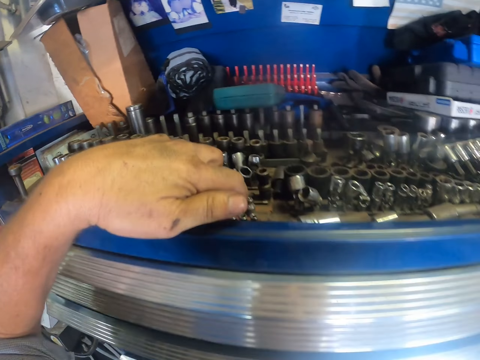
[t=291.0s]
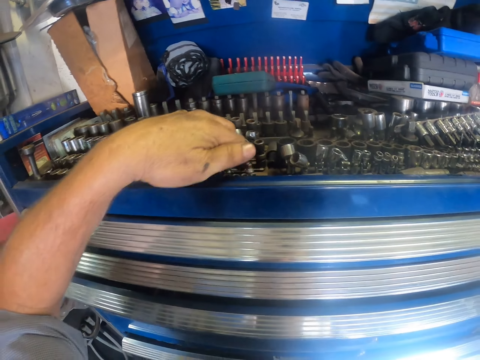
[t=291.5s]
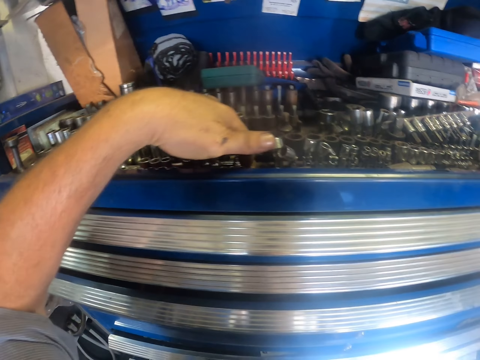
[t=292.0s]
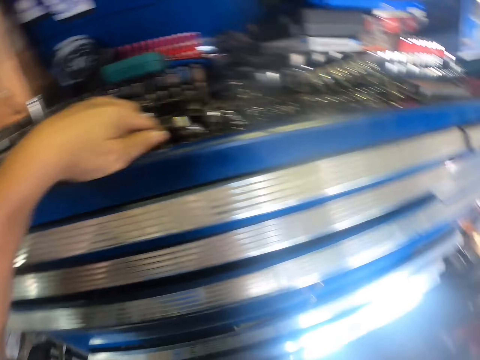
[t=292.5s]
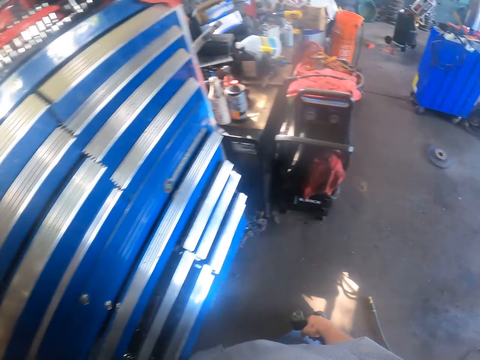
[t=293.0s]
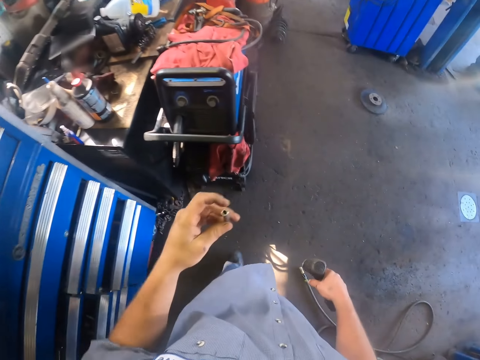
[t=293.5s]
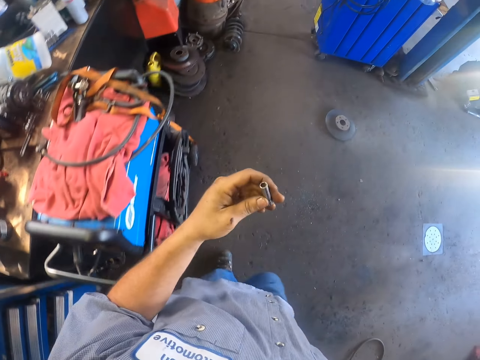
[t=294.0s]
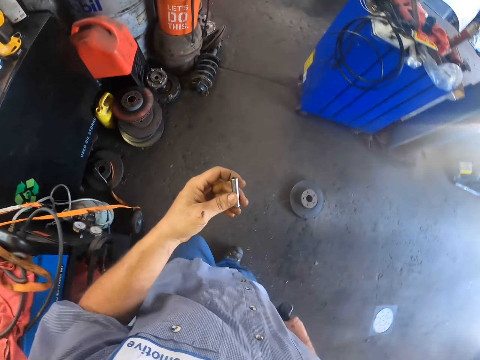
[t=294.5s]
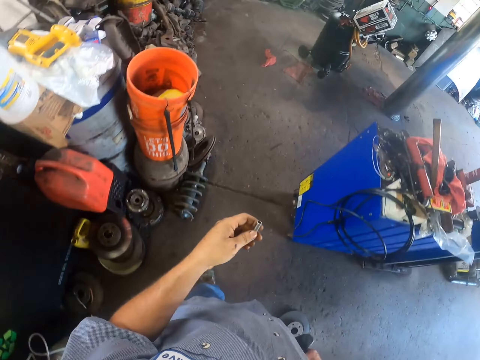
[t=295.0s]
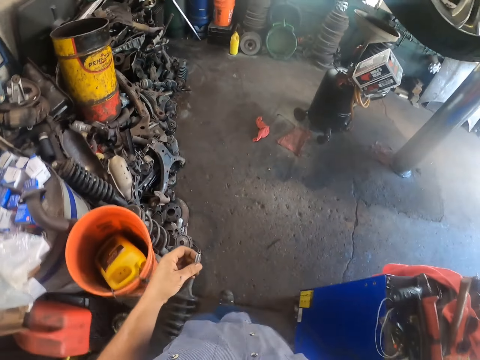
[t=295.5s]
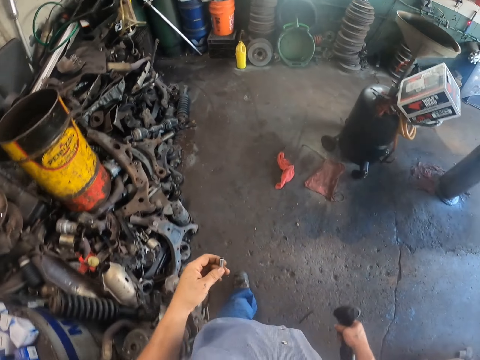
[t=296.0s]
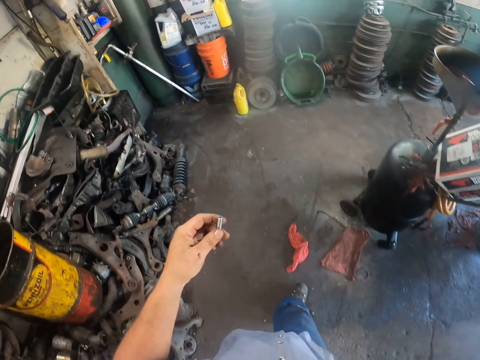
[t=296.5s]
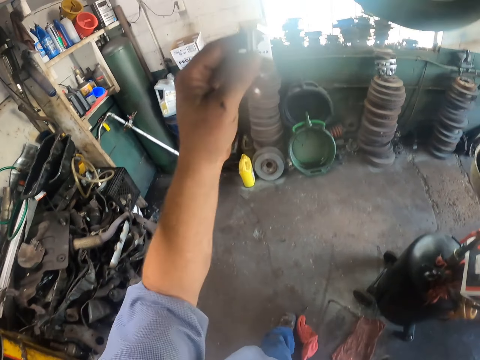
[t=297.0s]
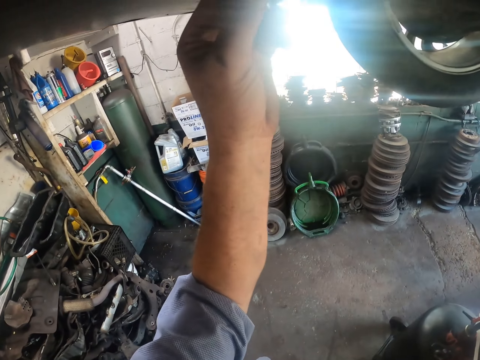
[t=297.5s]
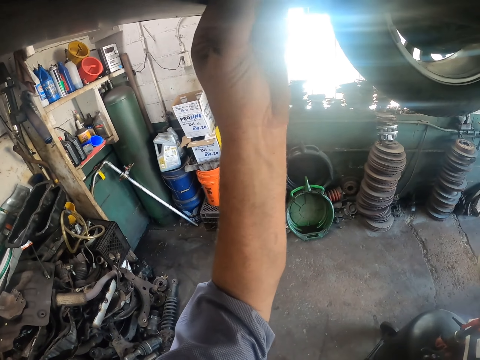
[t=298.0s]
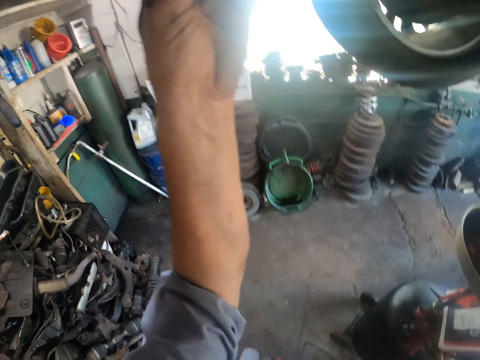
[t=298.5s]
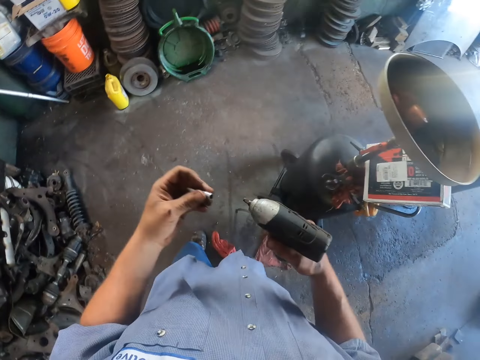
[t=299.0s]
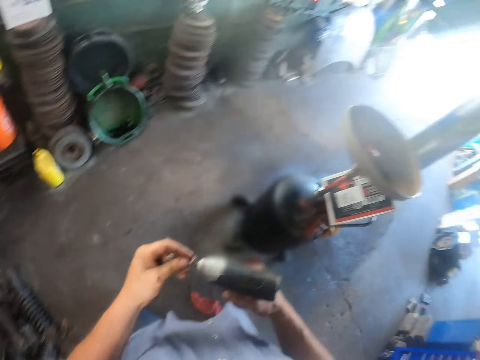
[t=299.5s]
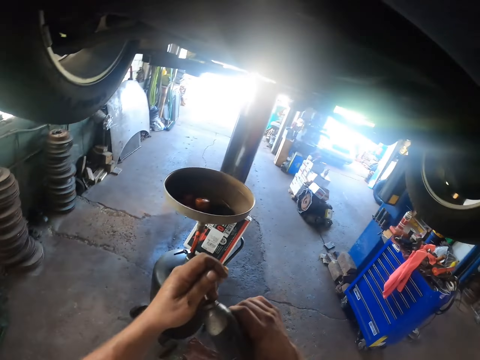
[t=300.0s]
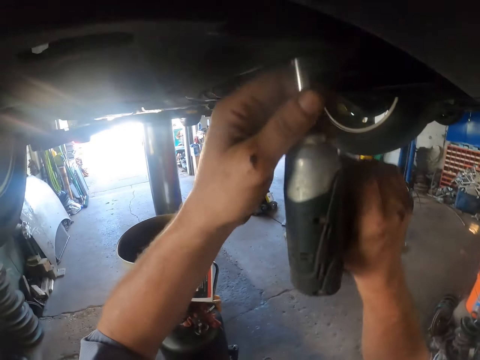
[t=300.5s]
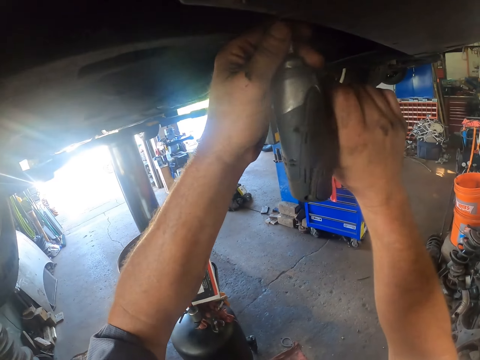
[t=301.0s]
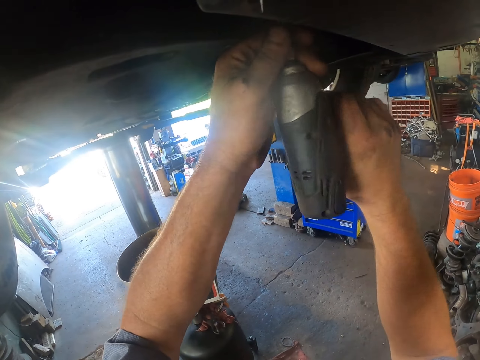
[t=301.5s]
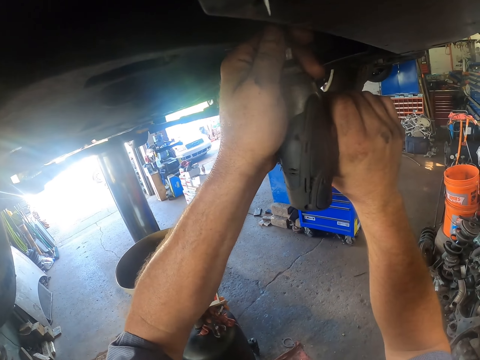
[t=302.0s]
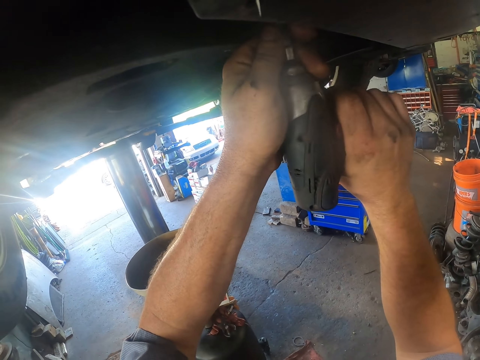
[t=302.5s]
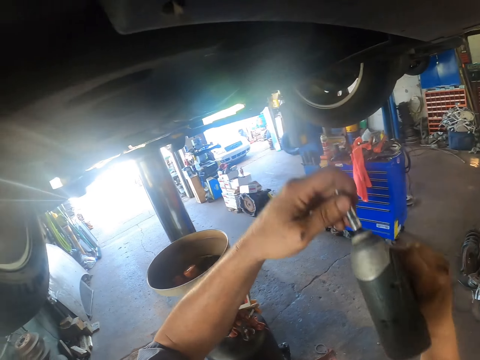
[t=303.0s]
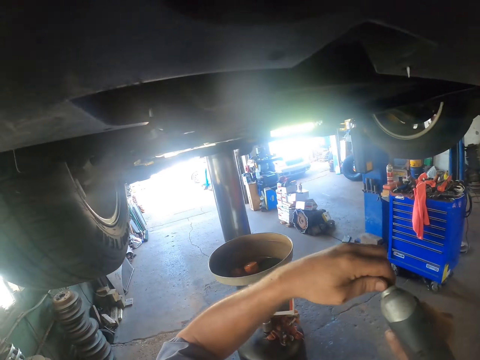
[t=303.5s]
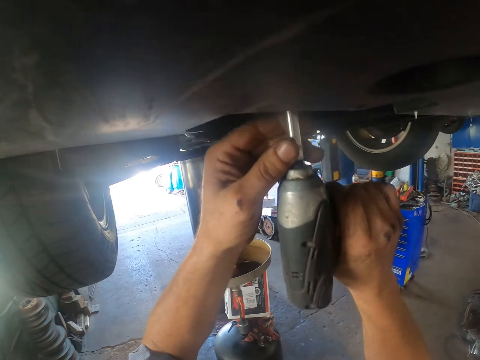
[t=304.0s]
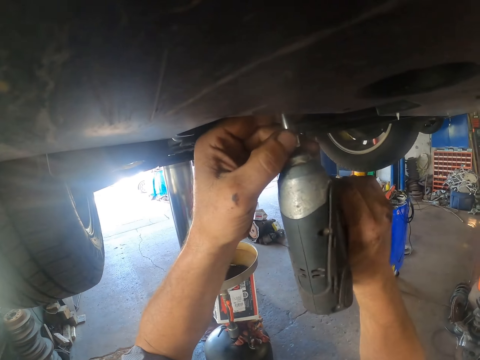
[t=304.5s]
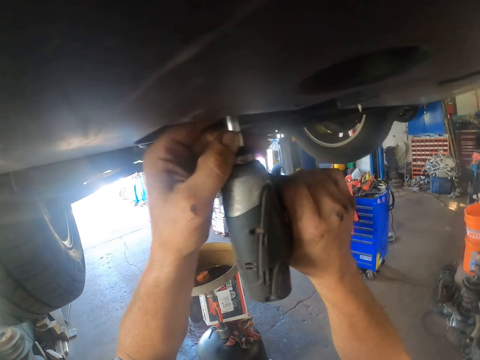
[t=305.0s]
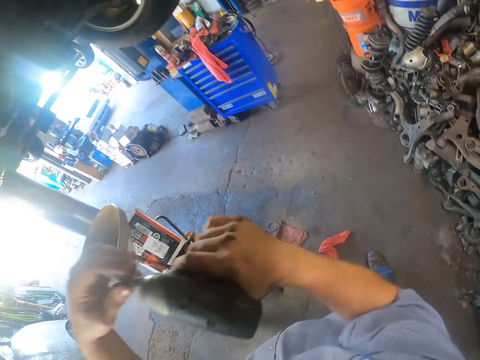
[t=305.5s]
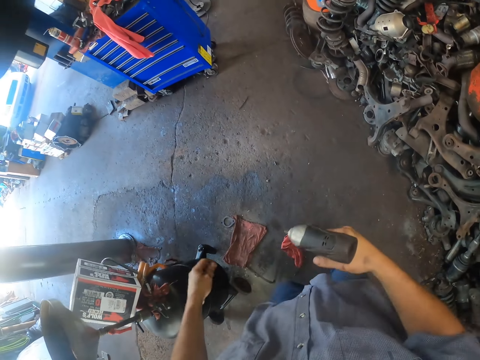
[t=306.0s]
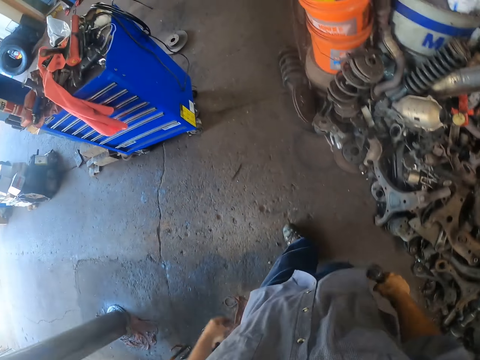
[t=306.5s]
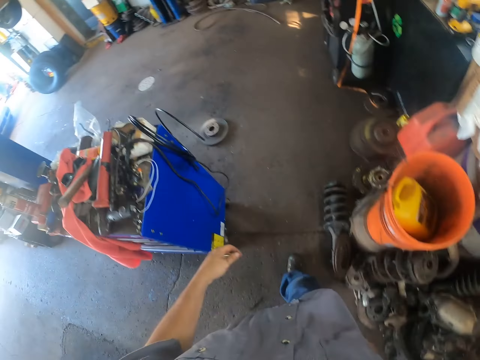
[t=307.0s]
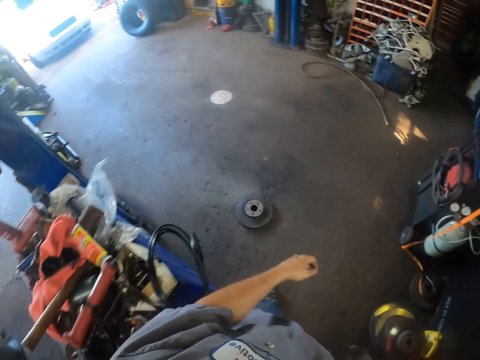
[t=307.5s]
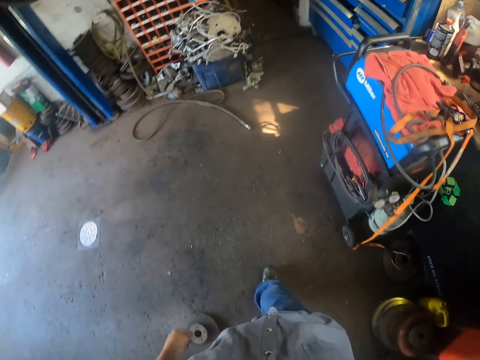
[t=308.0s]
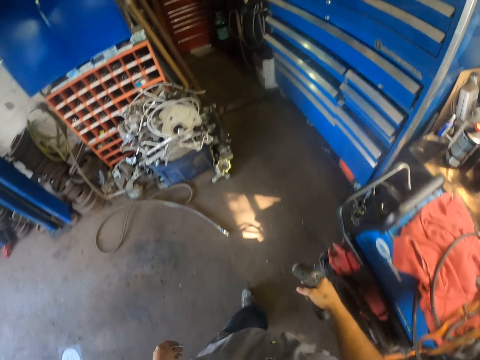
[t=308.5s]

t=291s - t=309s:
The camera wearer picks up a box spanner. They walk with the box spanner & drill. They hold the box spanner against the car. They fix the box spanner onto the drill. They hold the drill against the car. They place the box spanner or spare part on the car. They tighten the box spanner on the drill, hold the drill against the car, detach the box spanner from the drill and hold the drill. They walk with the drill & spanner.

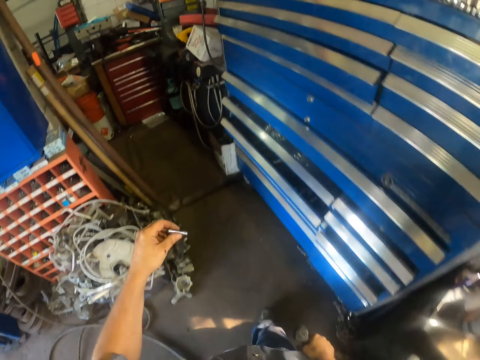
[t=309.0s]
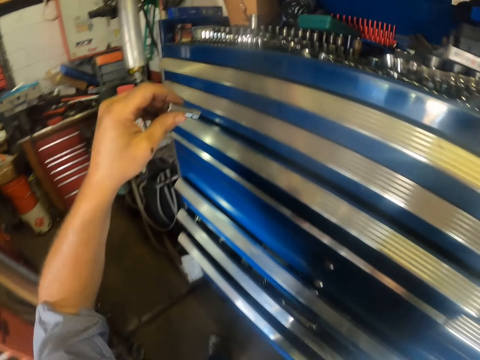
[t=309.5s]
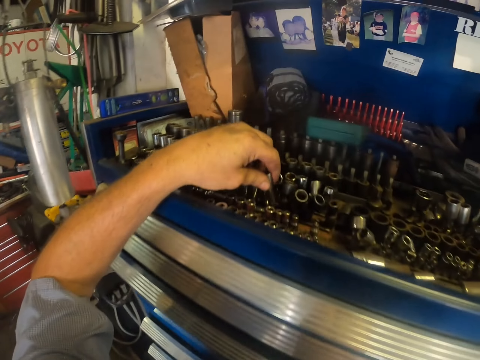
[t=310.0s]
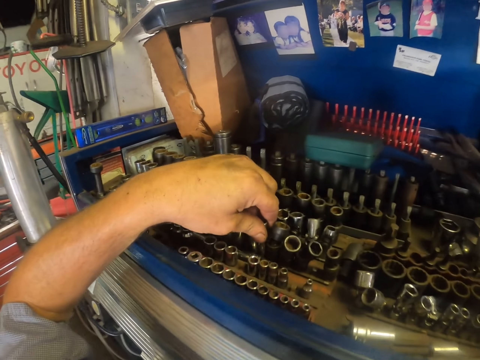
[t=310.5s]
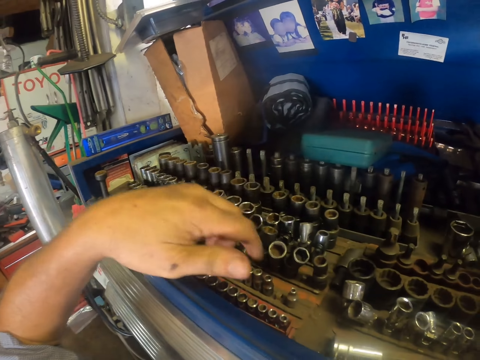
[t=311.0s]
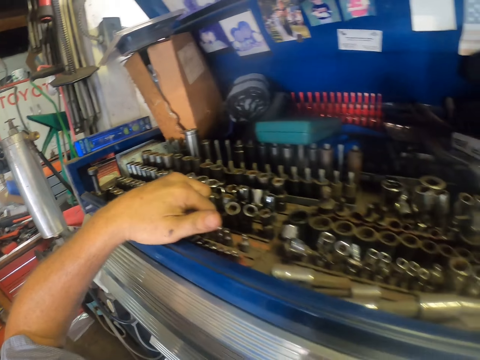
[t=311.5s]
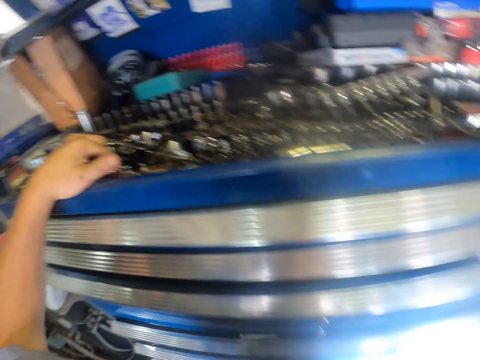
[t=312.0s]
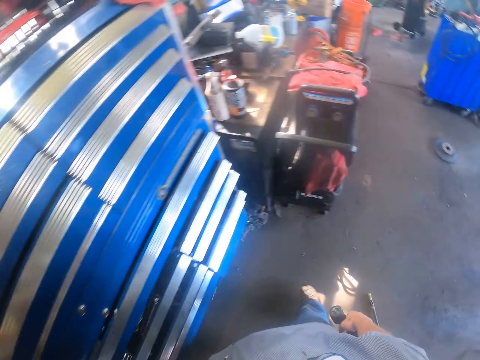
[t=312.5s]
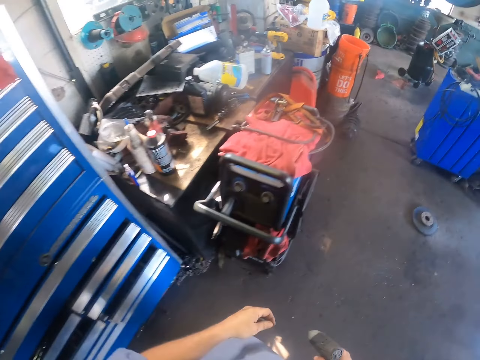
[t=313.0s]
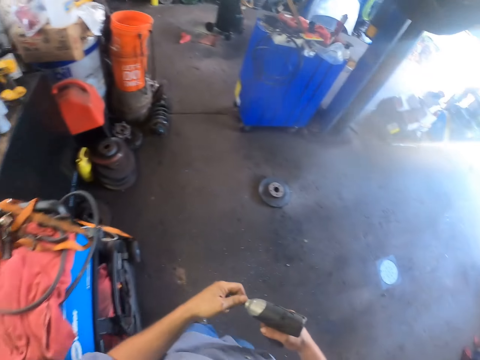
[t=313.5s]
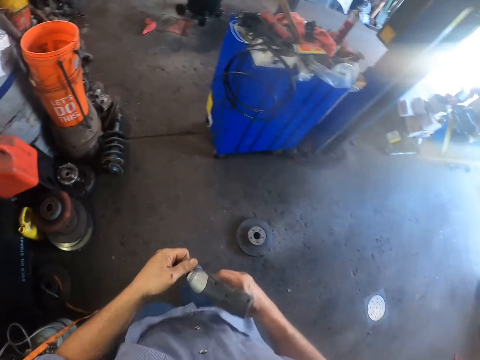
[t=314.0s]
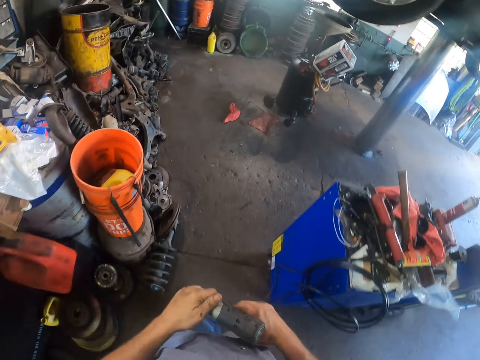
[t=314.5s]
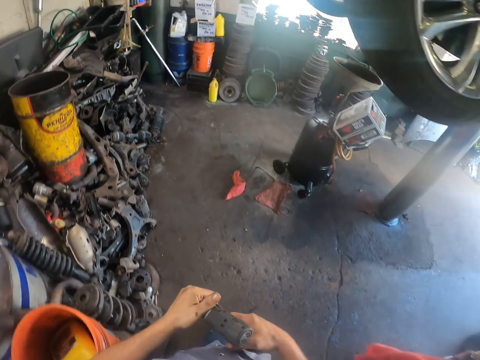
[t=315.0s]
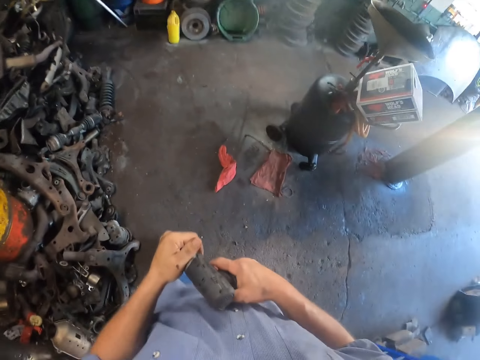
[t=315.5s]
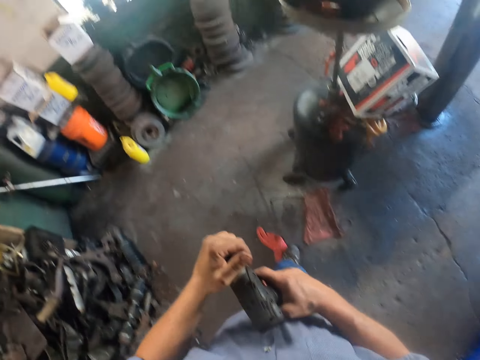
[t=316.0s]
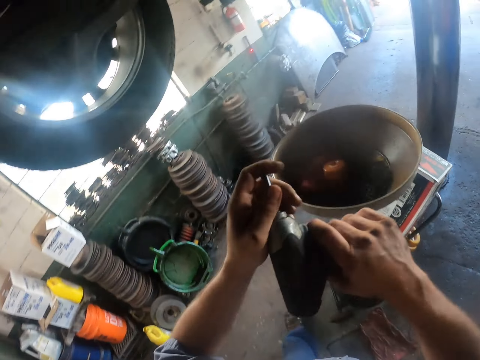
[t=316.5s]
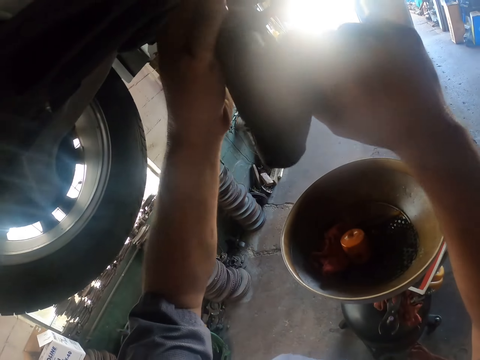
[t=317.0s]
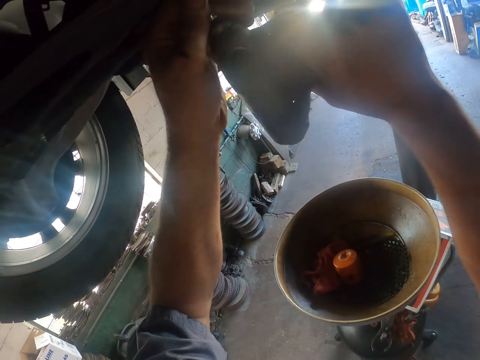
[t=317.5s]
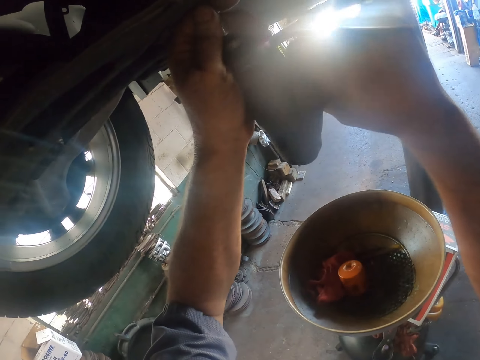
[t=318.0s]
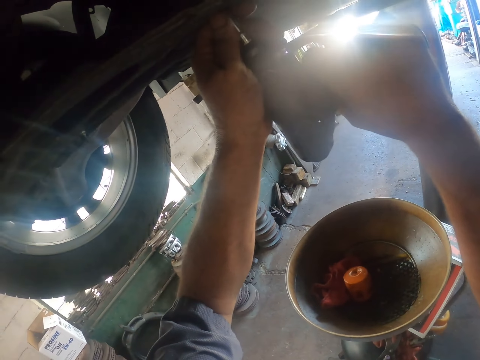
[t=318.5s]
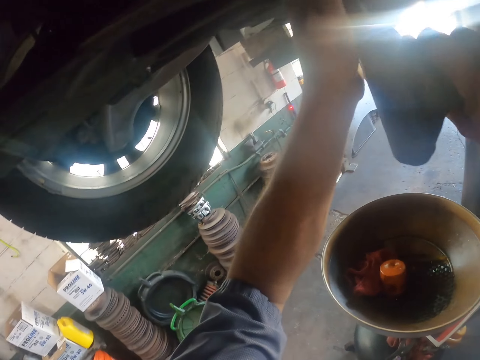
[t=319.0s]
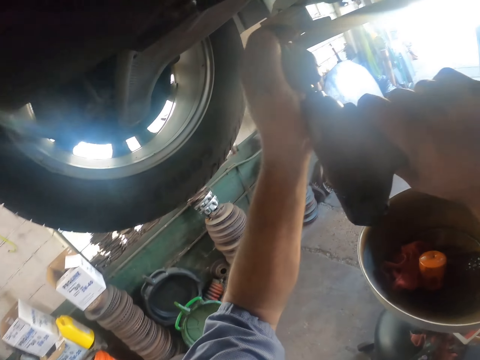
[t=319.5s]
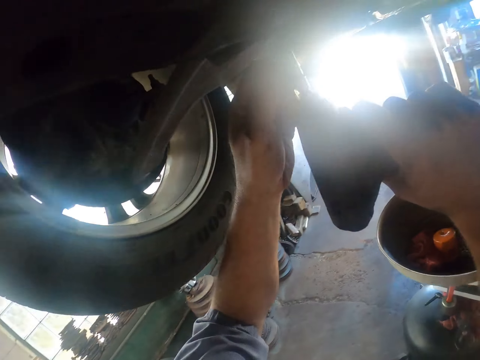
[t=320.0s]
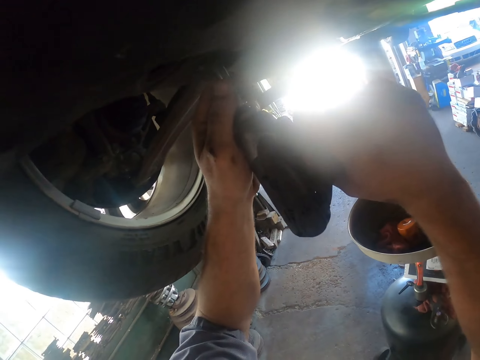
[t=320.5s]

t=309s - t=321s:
The camera wearer returns the box spanner in the tool box. They pick another box spanner. They carry the spare. They fix the box spanner onto the drill. They walk with the drill. They unscrew nuts with the drill from the car. They put the spare part on the drill.
